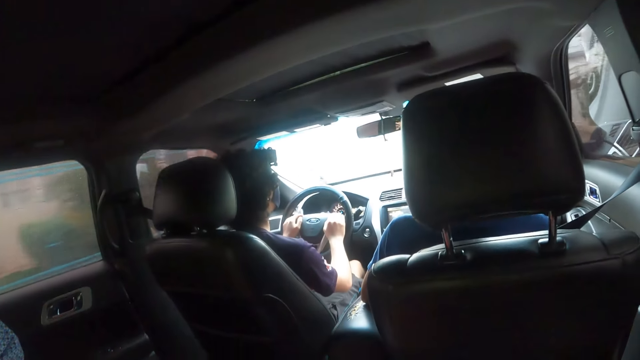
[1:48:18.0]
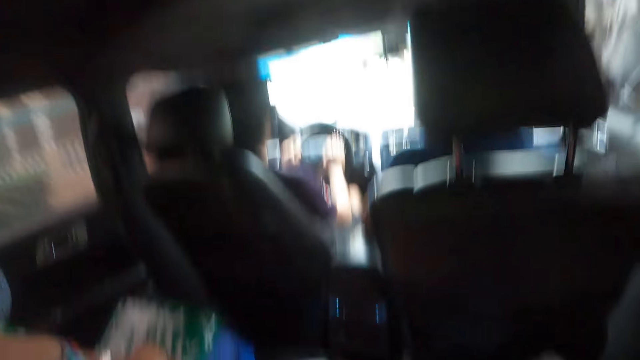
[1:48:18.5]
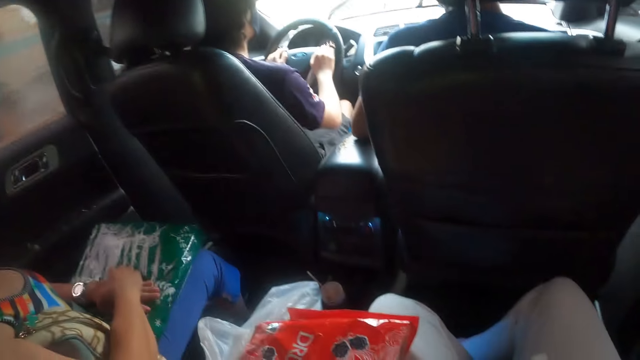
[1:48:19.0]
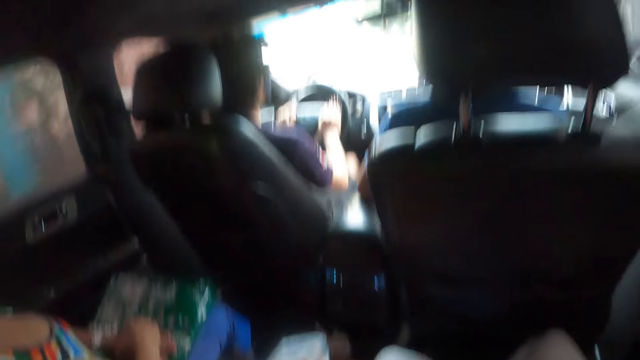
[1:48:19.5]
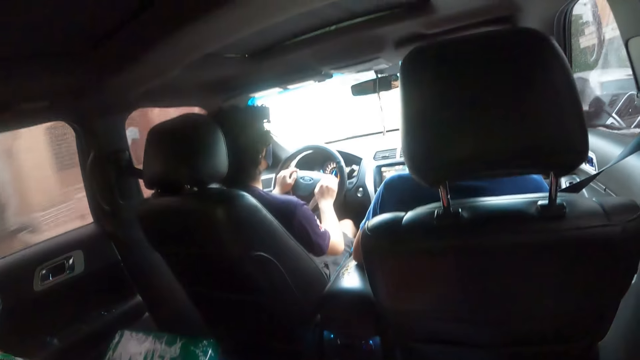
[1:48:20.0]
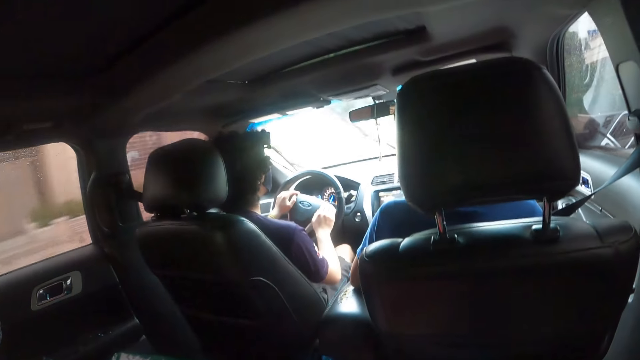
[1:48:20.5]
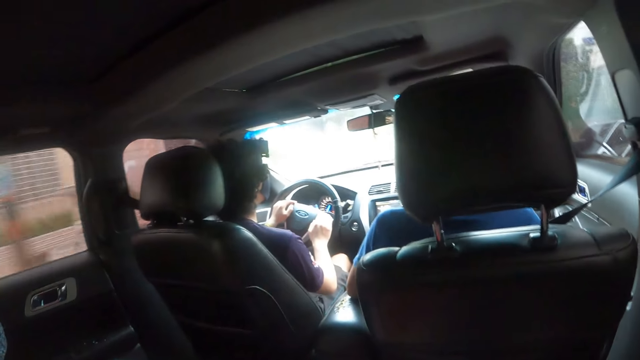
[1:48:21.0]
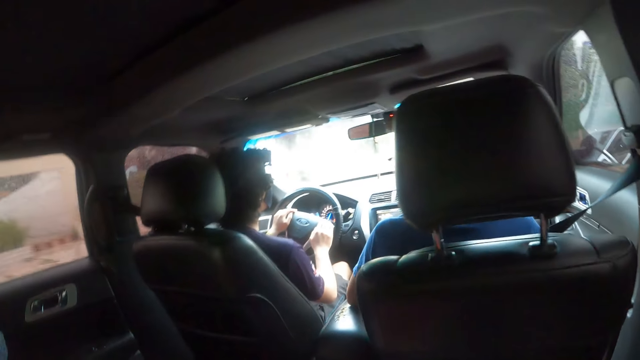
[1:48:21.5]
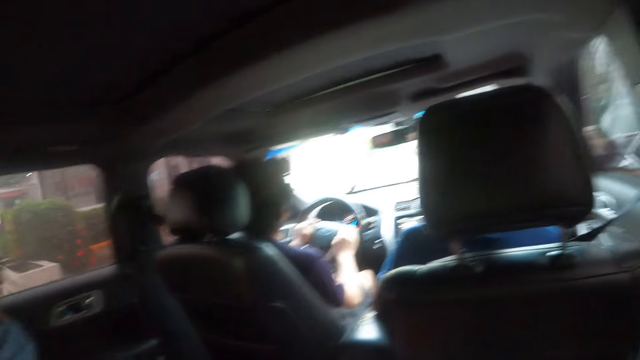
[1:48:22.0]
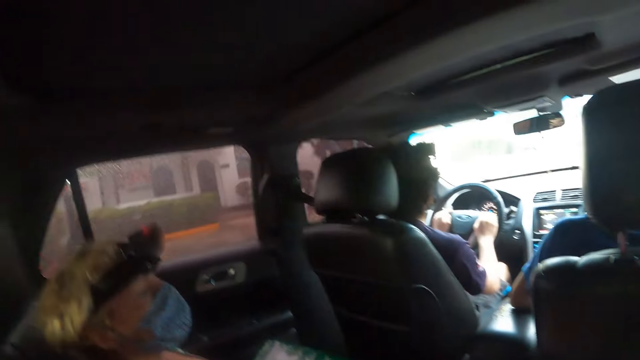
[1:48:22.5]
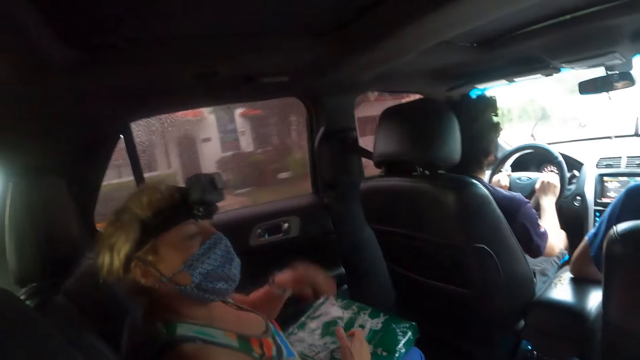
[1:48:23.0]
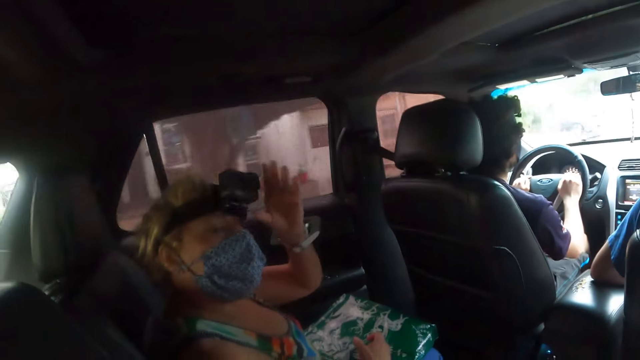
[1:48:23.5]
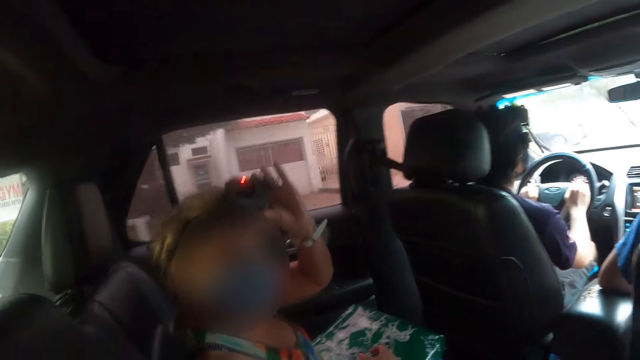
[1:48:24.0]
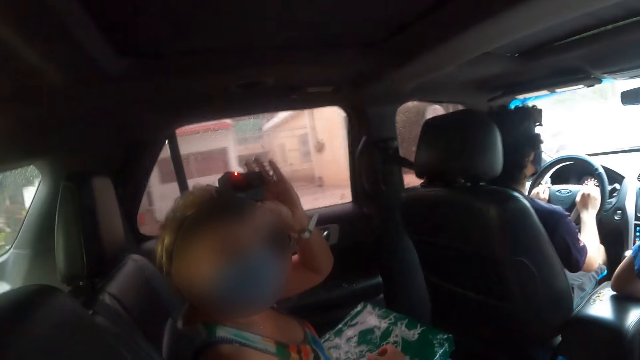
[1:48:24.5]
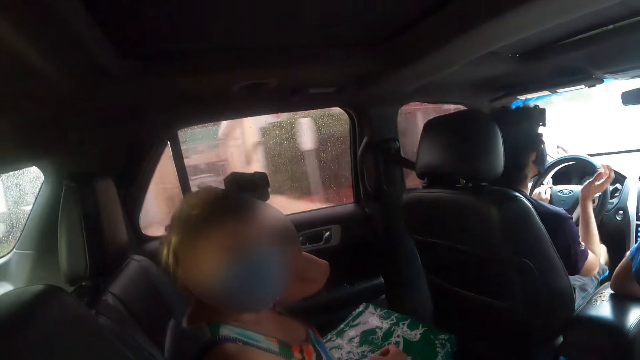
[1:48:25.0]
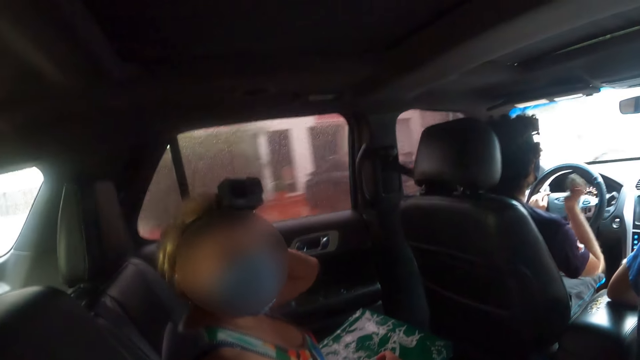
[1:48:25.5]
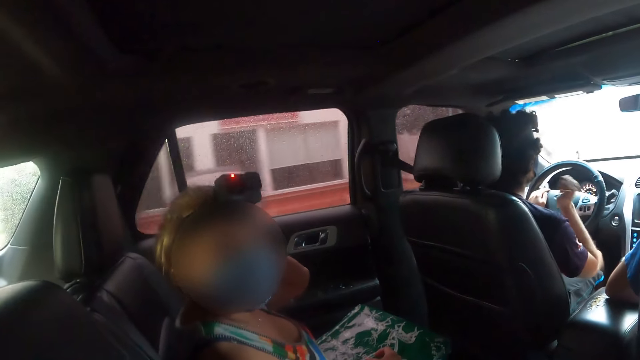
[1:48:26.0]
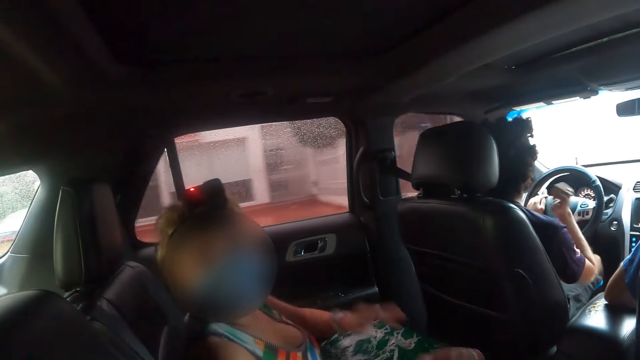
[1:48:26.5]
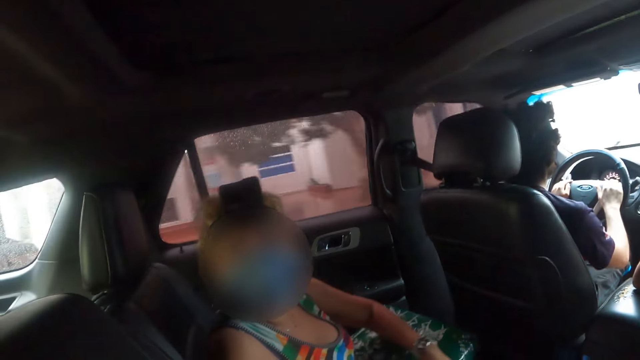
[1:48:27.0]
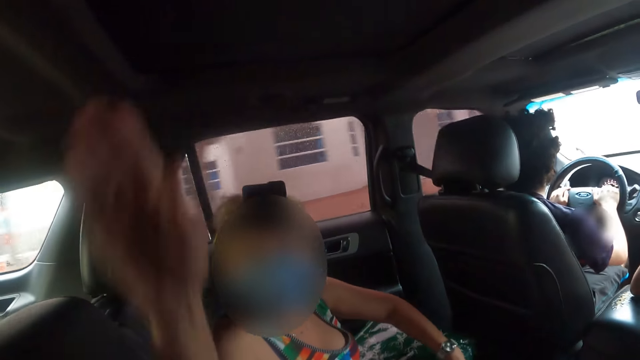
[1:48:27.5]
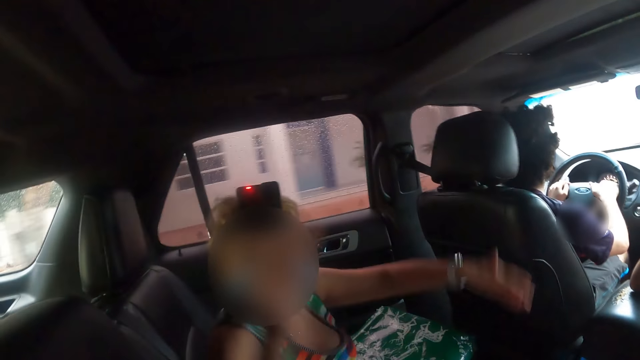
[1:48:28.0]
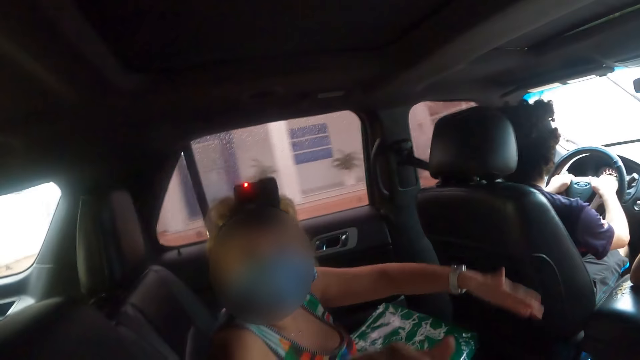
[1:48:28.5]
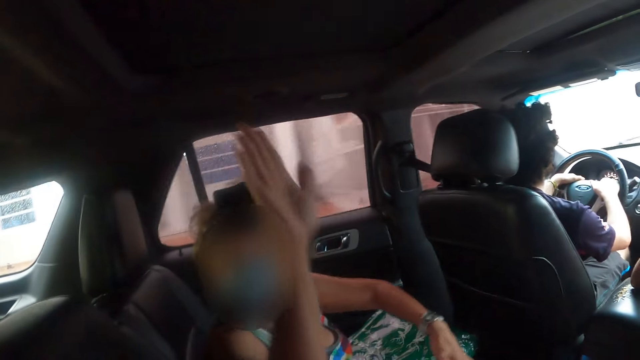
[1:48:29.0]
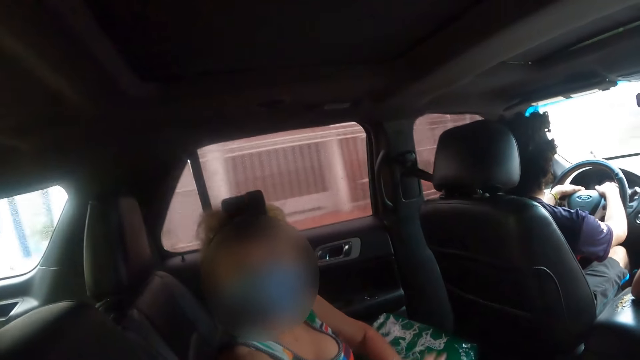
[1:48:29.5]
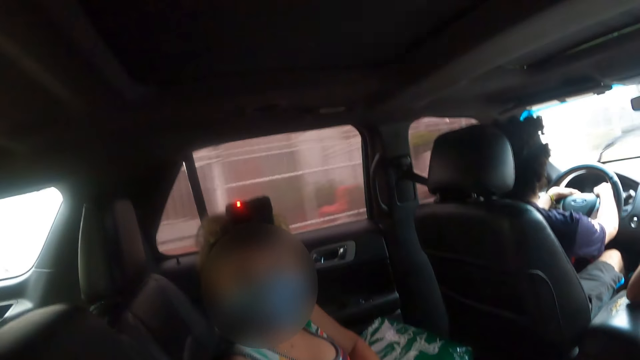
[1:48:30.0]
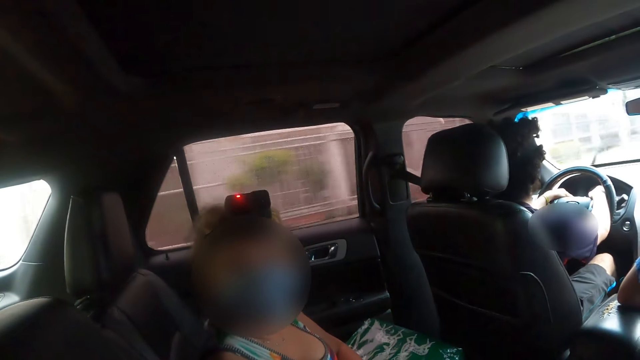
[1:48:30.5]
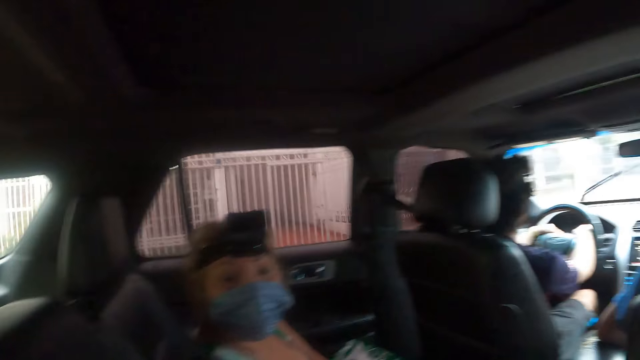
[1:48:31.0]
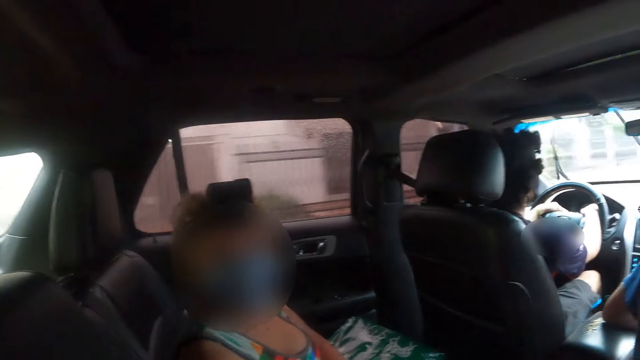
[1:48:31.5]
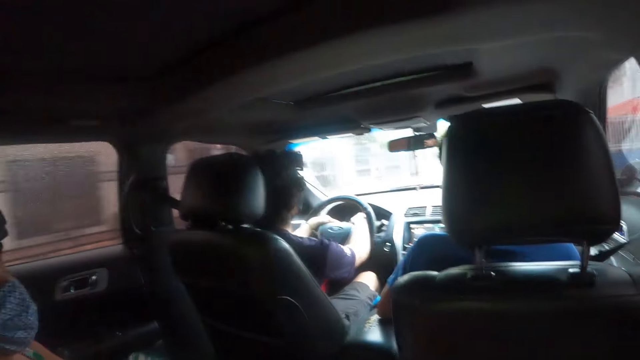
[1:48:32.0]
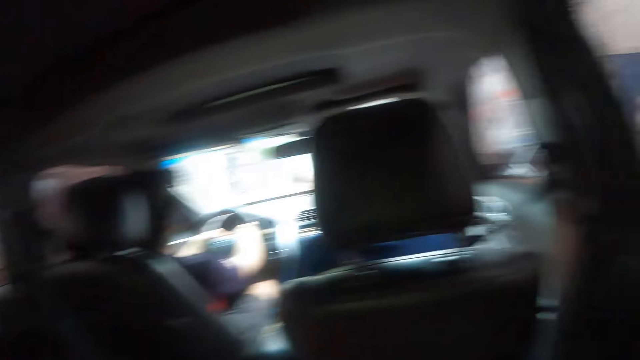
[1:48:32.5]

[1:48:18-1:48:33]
The camera wearer looks down. They look sideways. The lady adjusts the camera with her left hand. The lady gestures to the camera wearer with both hands.

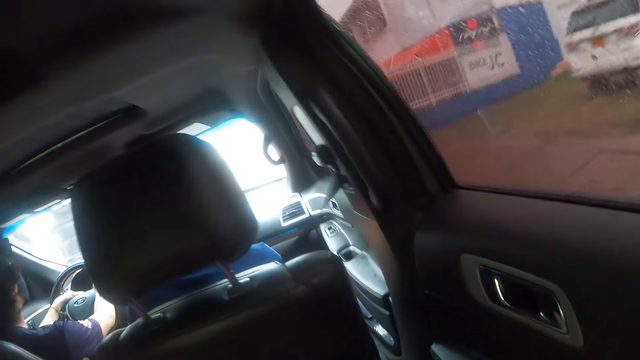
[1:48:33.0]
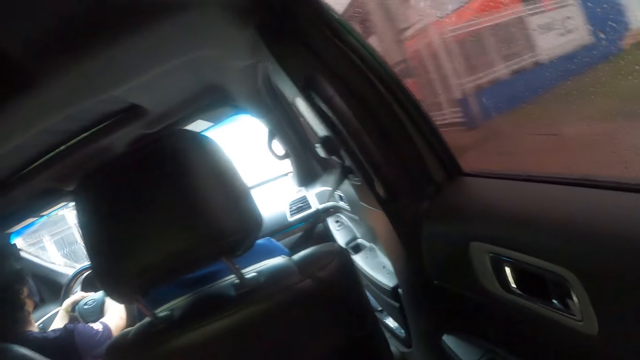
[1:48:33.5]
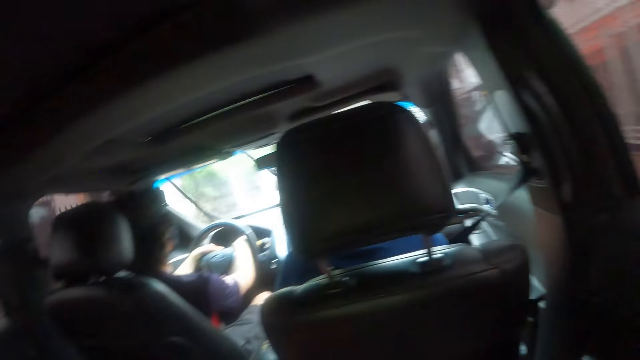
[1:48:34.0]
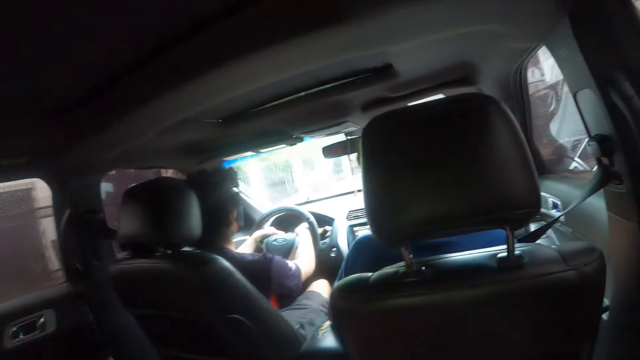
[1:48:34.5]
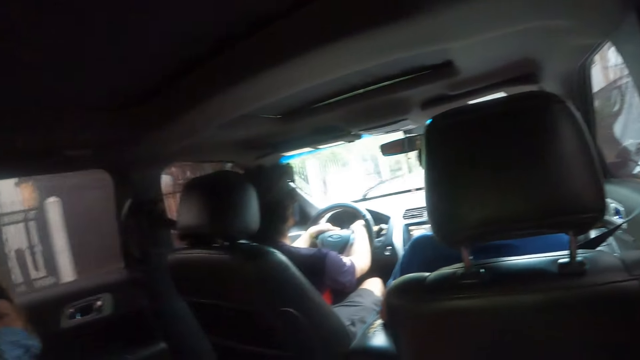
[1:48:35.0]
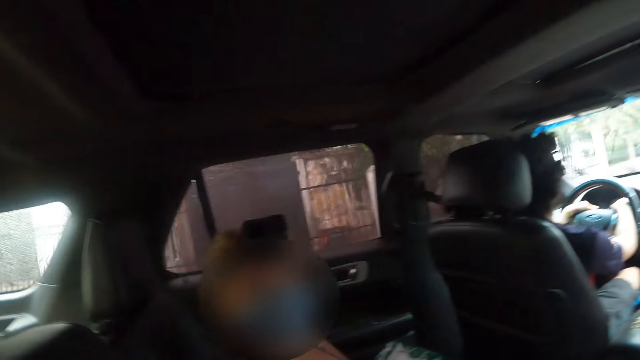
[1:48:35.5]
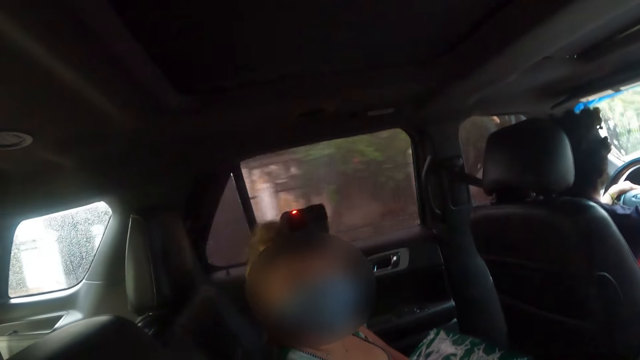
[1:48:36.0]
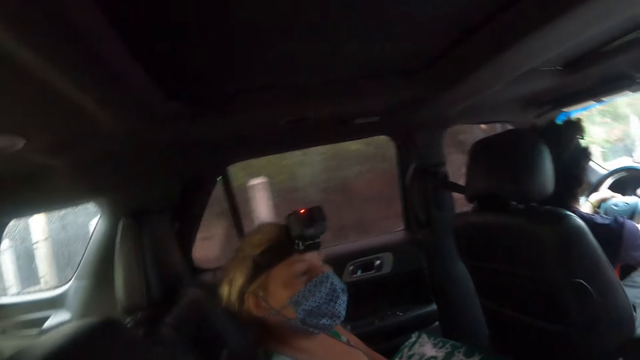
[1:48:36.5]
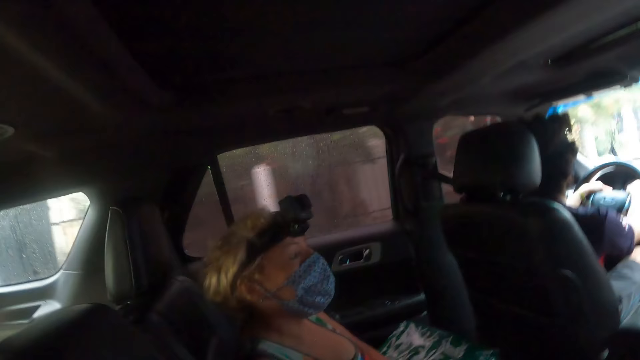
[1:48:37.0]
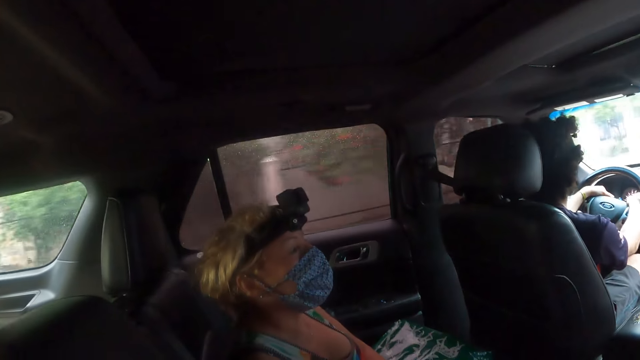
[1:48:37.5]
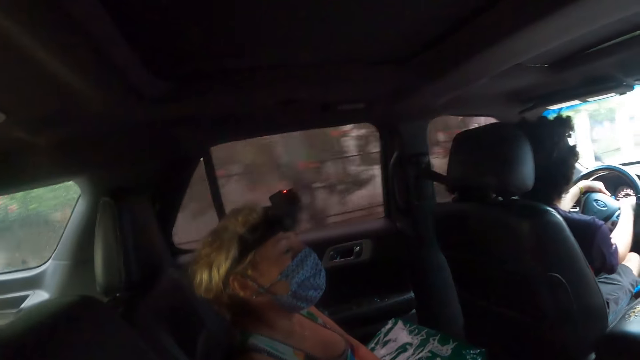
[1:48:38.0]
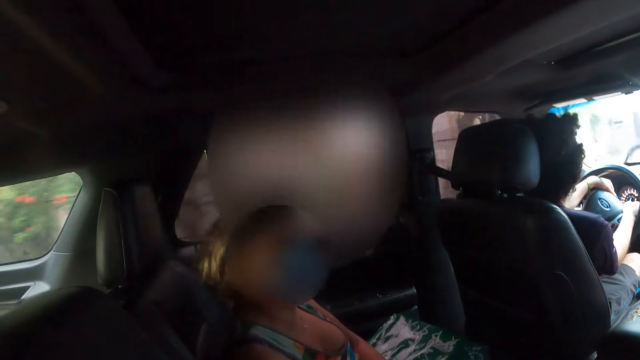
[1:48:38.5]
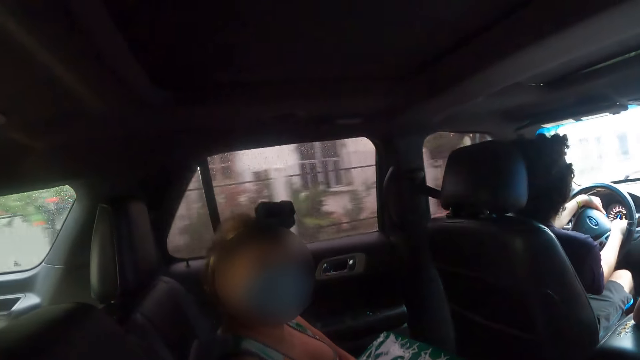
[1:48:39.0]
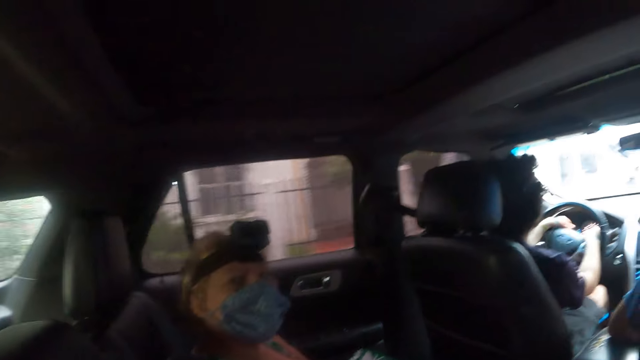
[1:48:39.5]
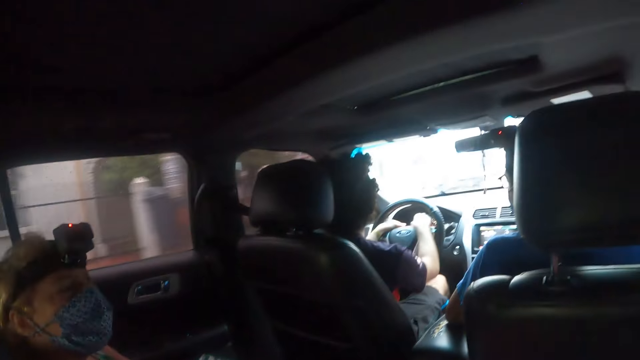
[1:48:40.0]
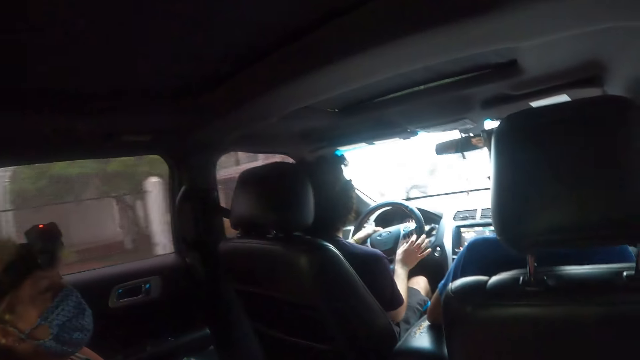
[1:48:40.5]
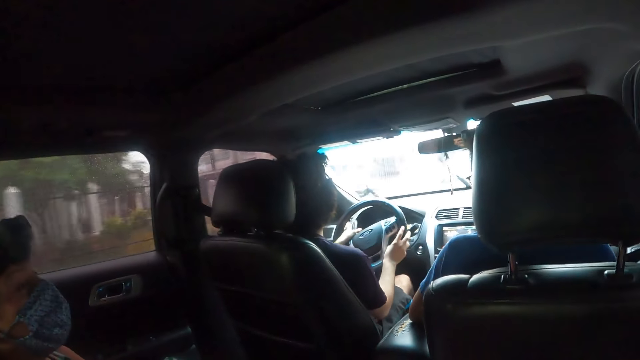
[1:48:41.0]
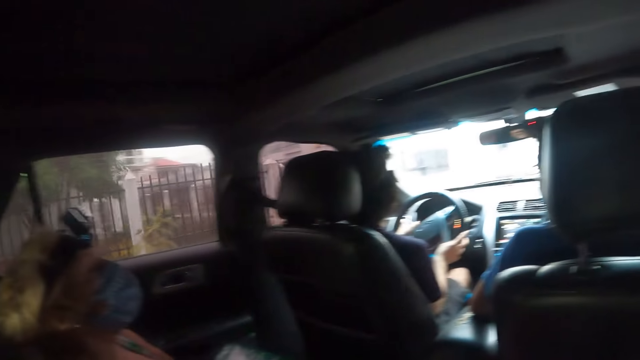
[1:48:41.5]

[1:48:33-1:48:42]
The camera wearer looks in front. They look sideways.
